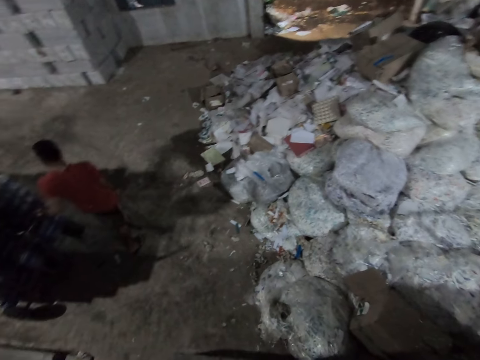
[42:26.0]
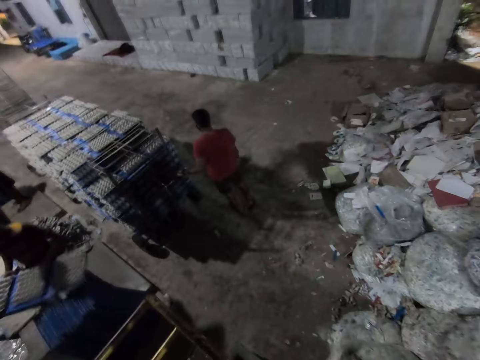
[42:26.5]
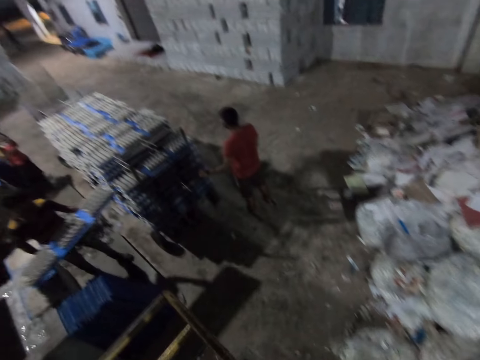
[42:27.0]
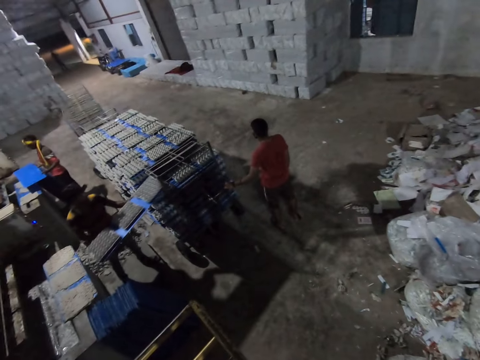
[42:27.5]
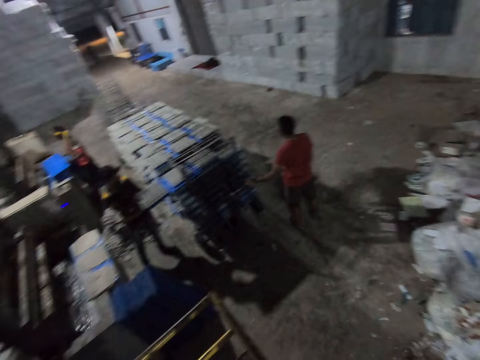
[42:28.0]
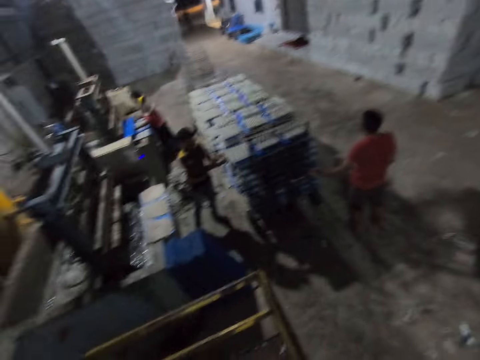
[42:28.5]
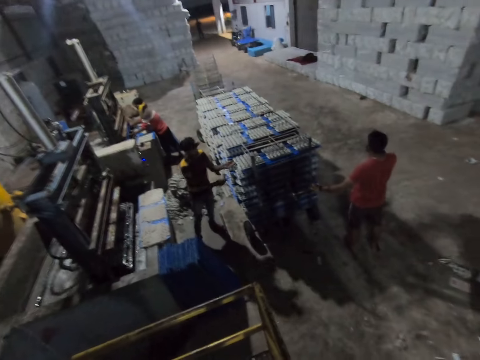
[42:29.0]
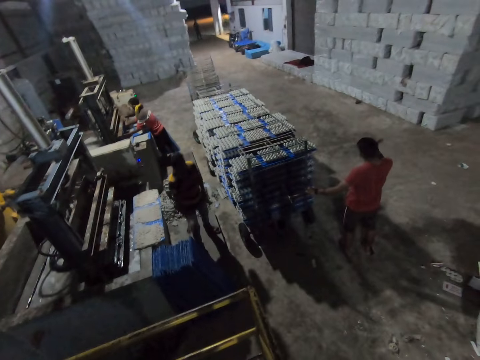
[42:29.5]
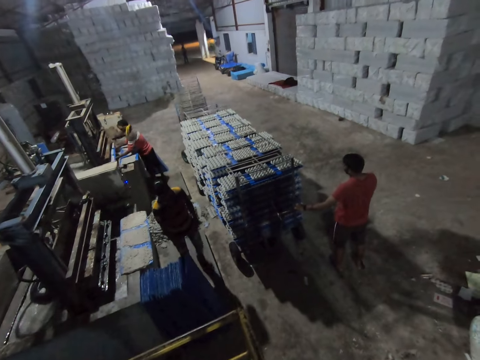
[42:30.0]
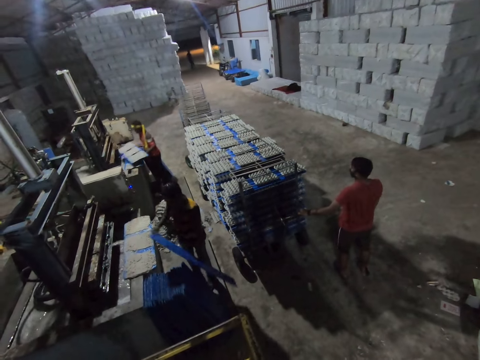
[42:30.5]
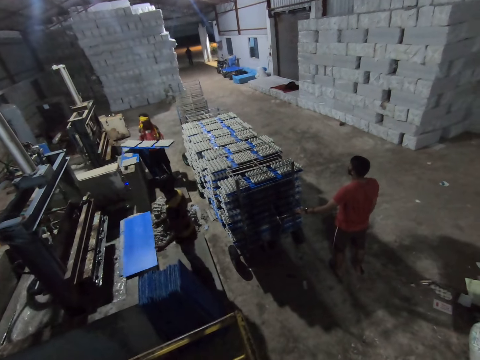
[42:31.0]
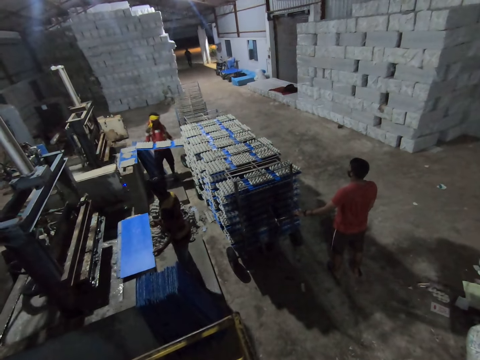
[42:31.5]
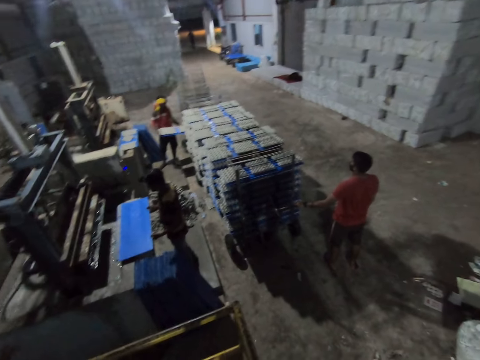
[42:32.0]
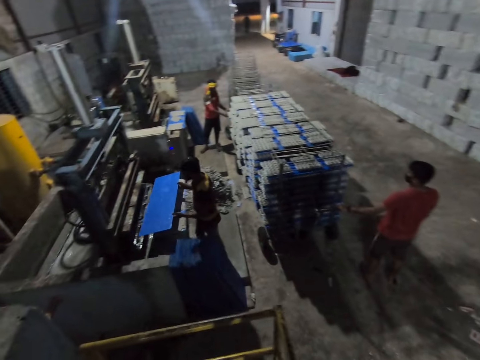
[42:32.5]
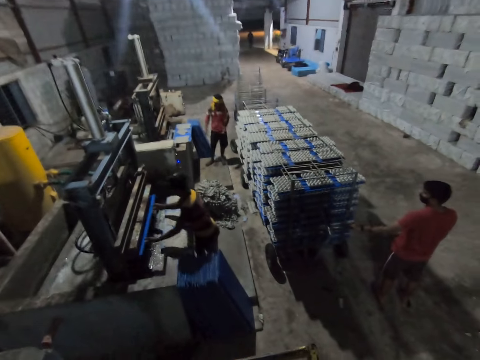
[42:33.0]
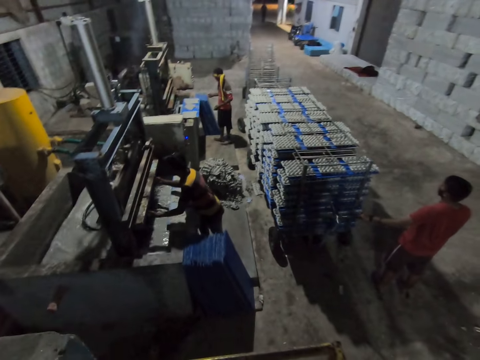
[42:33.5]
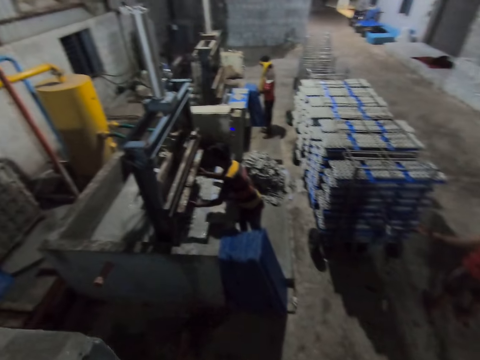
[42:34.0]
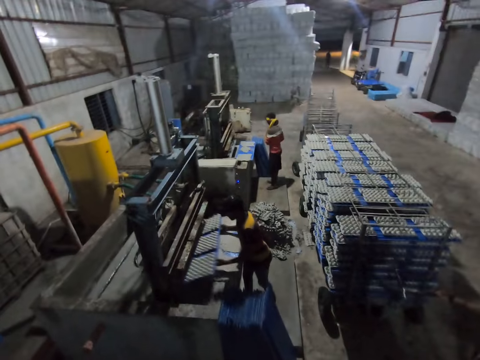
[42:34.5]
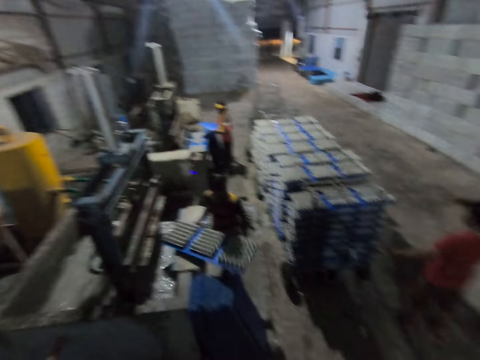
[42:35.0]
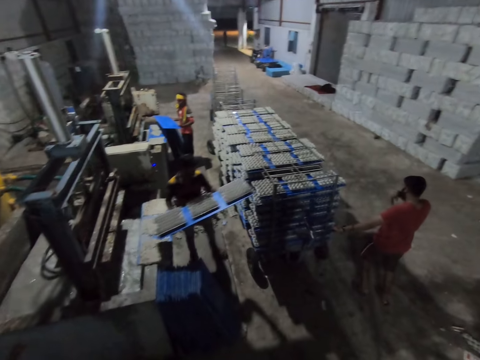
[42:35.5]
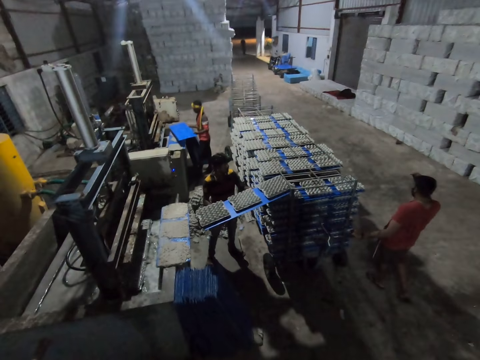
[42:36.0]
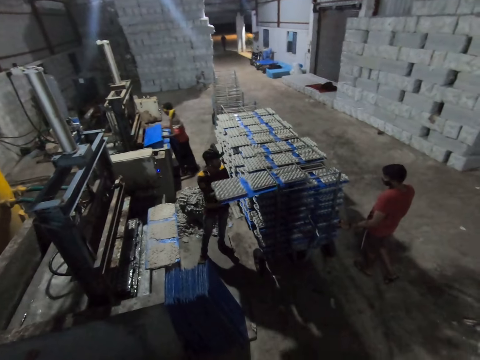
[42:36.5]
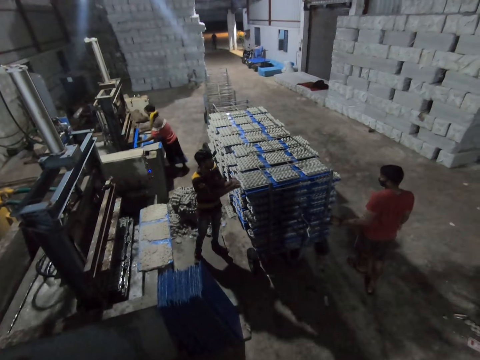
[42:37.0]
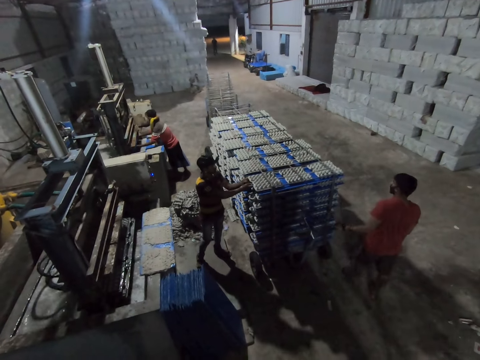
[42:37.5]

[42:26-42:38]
A man inserts the tray of egg crates in his hands into the rack. Another man inserts the tray in his hands into the egg crate machine. The first man puts the craft board aside. The other man takes out the tray of egg crates from the egg crate machine with his hands. The first man lifts a tray on the ground with his hands and drops the tray in his hands on a tray. The other man inserts the tray of egg crates in his hands into the rack and puts the craft board aside. The first man inserts the tray in his hands into the egg crate machine and puts the craft board aside. The other man lifts a tray from the ground with his hands. The first man takes out the tray of egg crates from the egg crate machine with his hands. The other man takes the craft board. The first man inserts the tray of egg crates in his hands into the rack. The other man puts the craft board aside and inserts the tray in his hands into the egg crate machine.

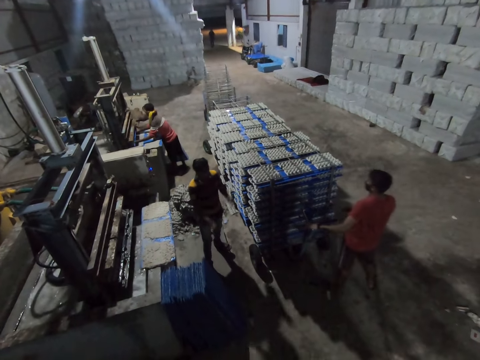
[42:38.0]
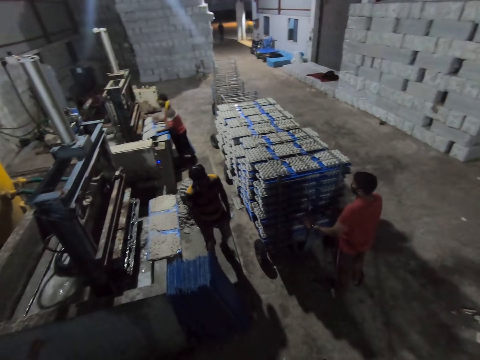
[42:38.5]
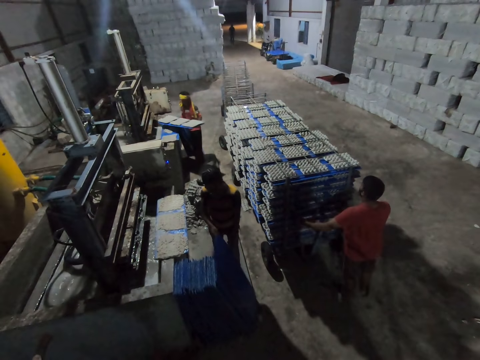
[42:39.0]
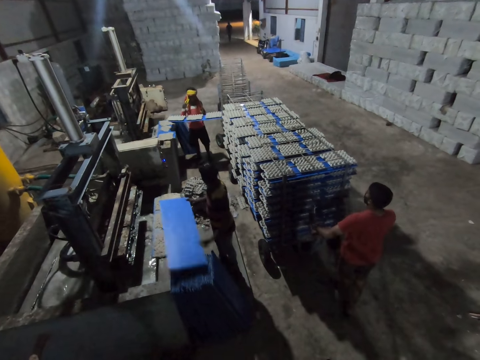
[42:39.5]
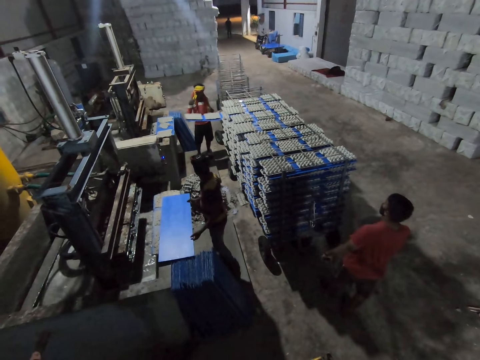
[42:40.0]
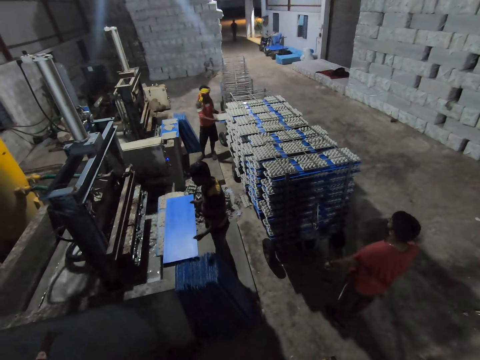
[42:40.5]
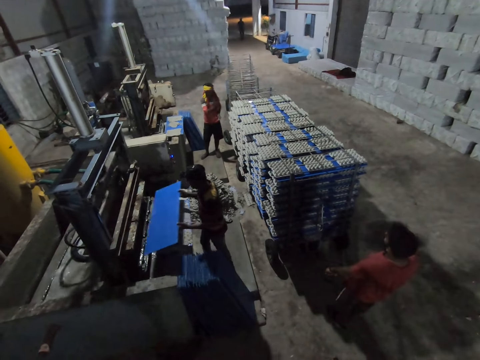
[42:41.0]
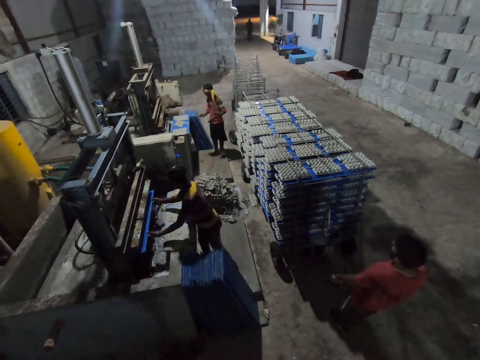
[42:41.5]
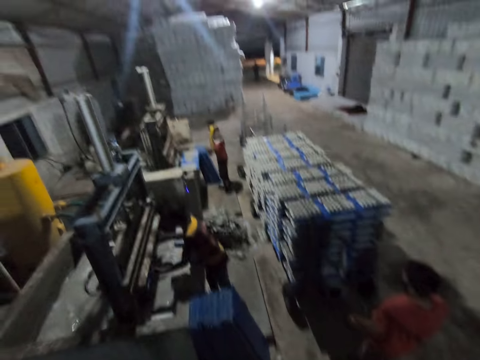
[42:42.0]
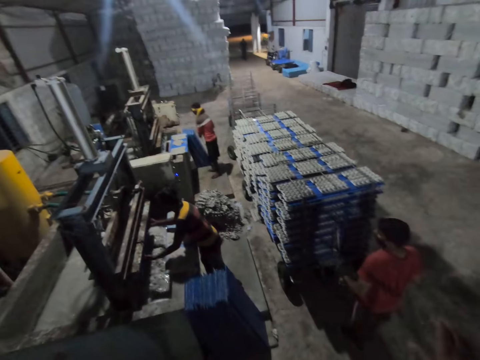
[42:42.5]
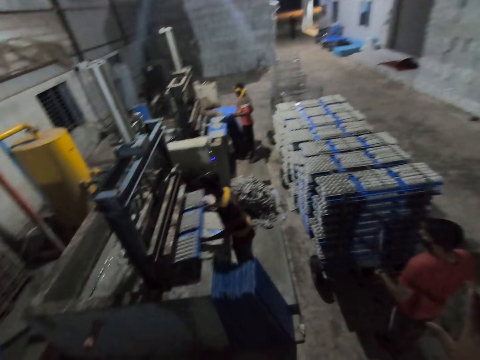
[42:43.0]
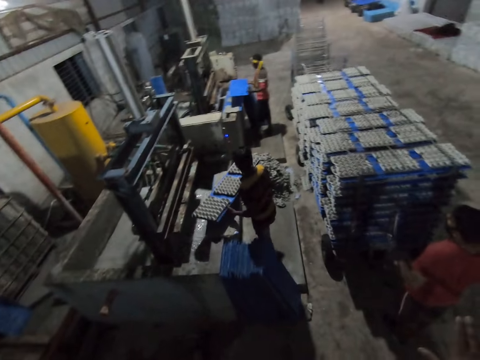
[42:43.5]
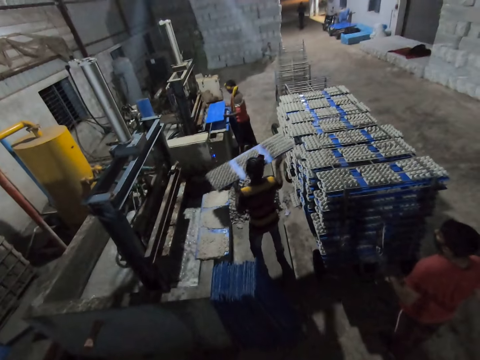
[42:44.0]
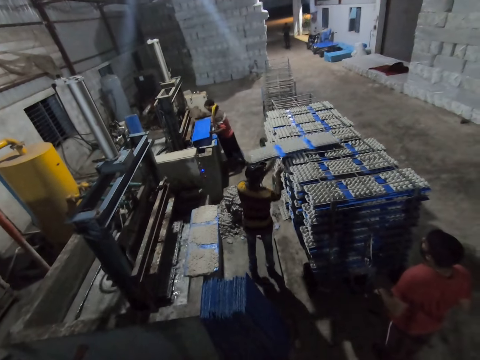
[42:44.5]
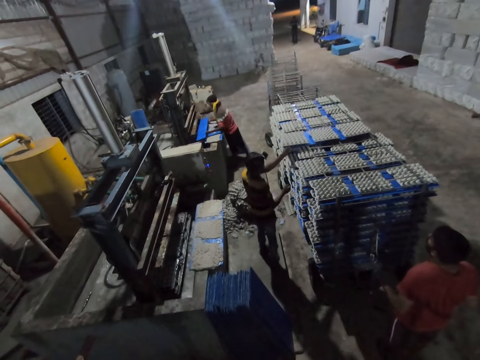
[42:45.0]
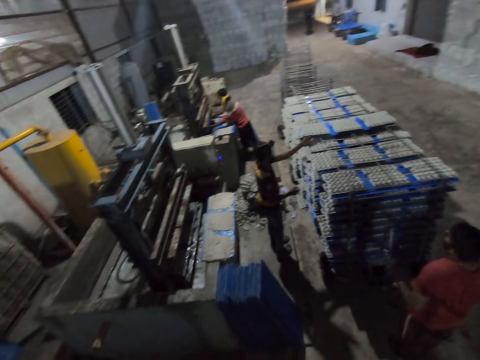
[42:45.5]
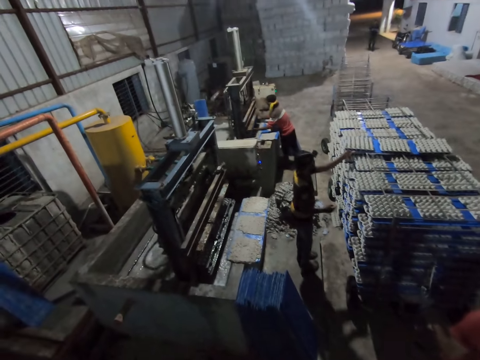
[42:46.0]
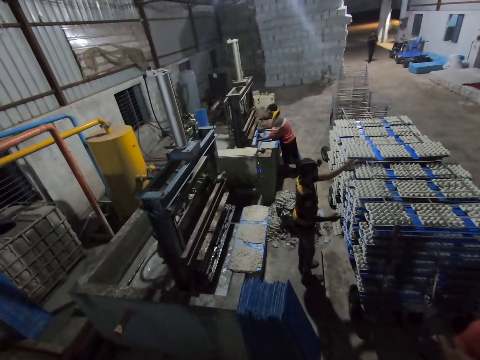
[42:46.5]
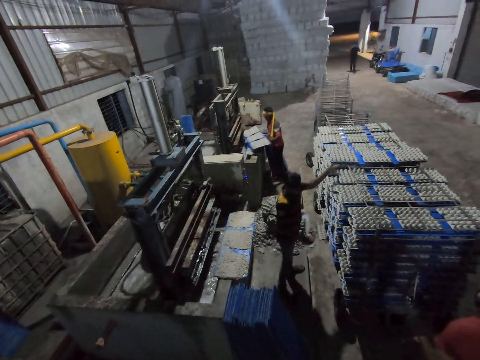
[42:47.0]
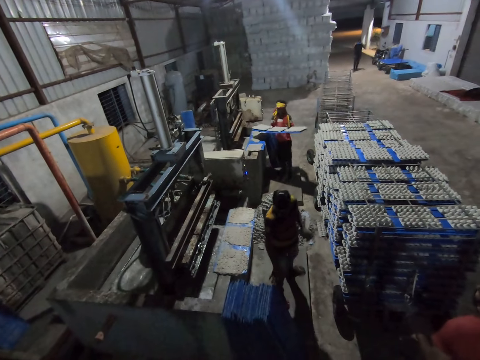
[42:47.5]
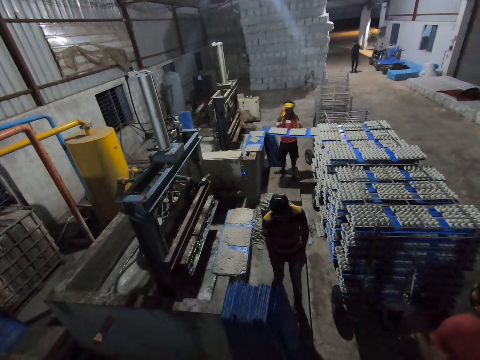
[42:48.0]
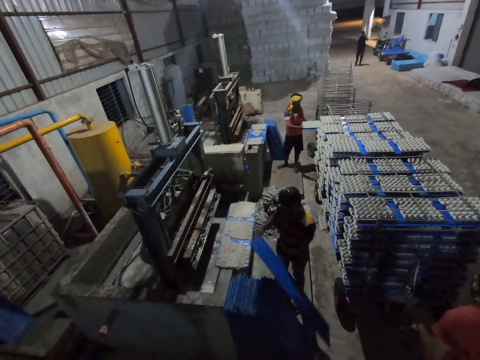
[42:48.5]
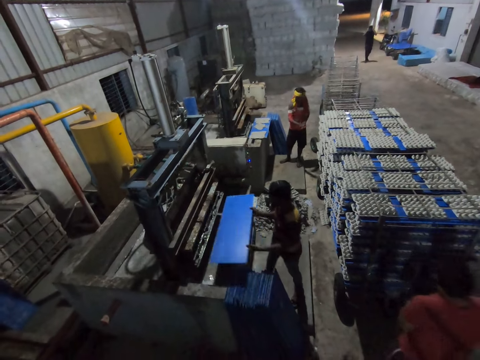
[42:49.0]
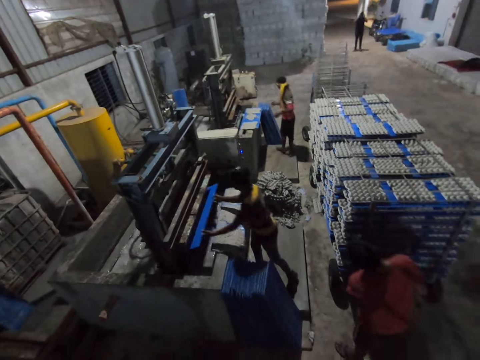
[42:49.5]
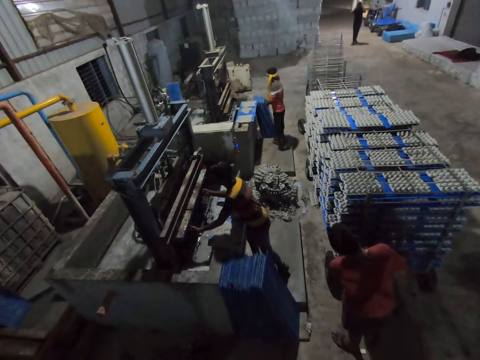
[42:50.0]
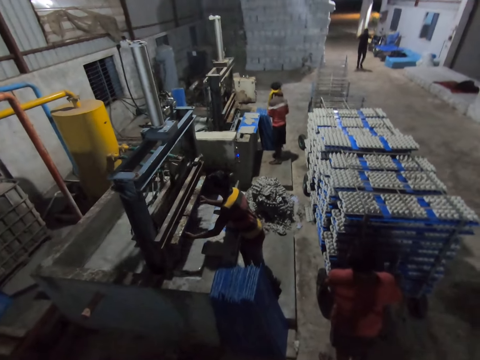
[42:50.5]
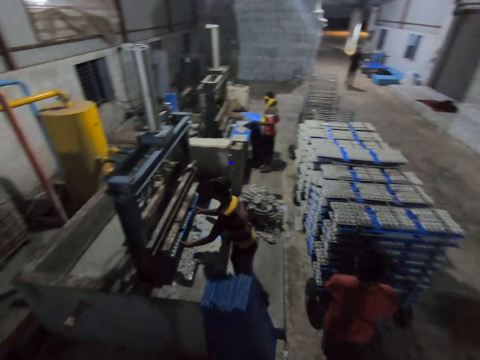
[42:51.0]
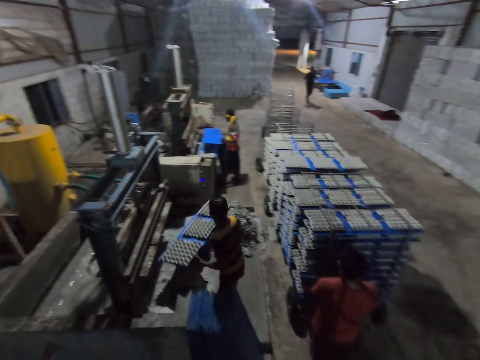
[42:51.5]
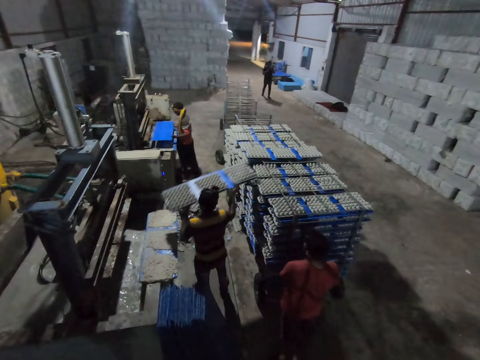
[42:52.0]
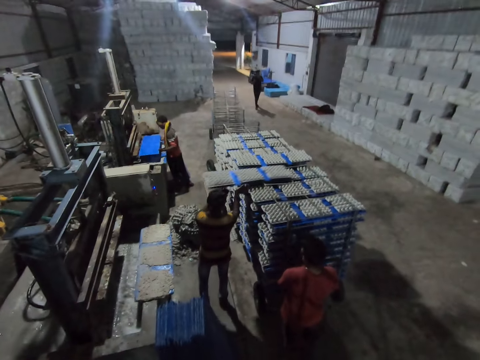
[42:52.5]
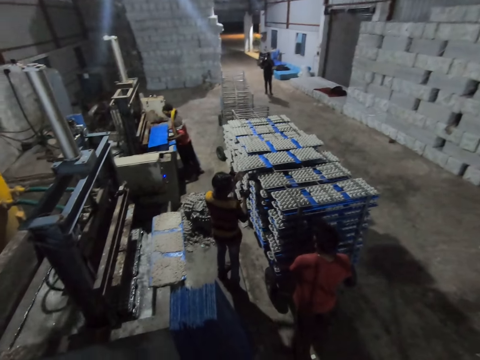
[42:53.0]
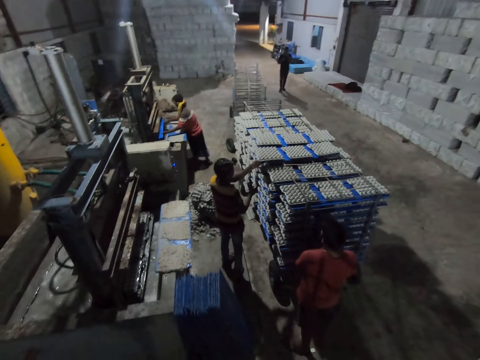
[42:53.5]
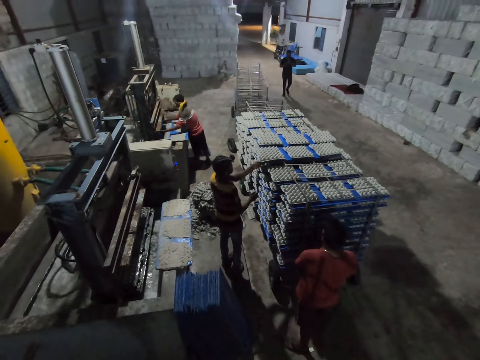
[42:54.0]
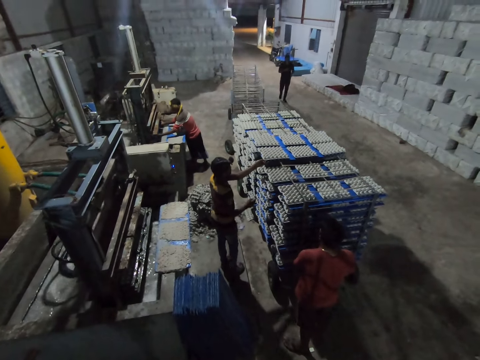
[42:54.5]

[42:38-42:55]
A man takes out the tray of egg crates from the egg crate machine with his hands. A person moves close to the craft board. Another man lifts a tray from the ground with his hands. The first man inserts the tray of egg crates in his hands into the rack. The other man drops the tray in his hands on the tray on the egg crate machine, puts the craft board aside and inserts the tray in his hands into the egg crate machine. The first man lifts the tray from the ground with his hands. The other man takes out the tray of egg crates from the egg crate machine with his hands and inserts the tray of egg crates in his hands on the rack. The first man inserts the tray in his hands into the egg crate machine. The other man puts the craft board on the trolley, adjusts the tray of egg crates in his left hand and moves the craft board. The first man takes out the tray of egg crates from the egg crate machine with his hands and inserts the tray of egg crates in his hands into the rack. The other man lifts the tray from the ground with his hands. The first man puts the craft wood on the trolley. The person moves close to the trolley. The other man inserts the tray in his hands into the egg crate machine. The first man lifts the tray from the ground with his hands. The other man takes out the tray of egg crates from the egg crate machine with his hands, puts the craft board on the trolley and inserts the tray of egg crates in his hands on the rack. The first man inserts the tray in his hands into the egg crate machine.
